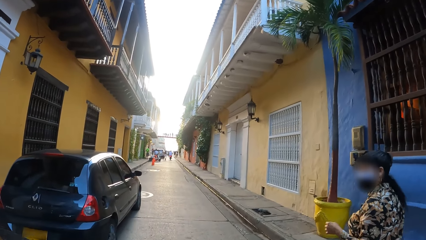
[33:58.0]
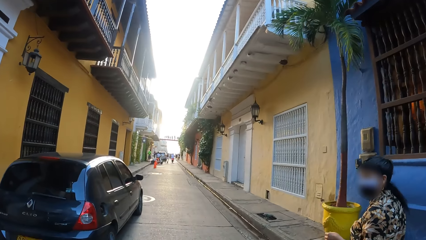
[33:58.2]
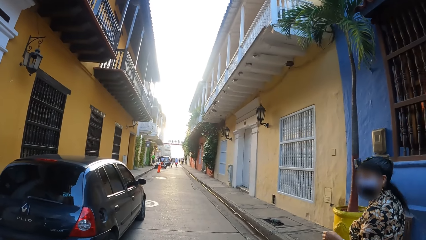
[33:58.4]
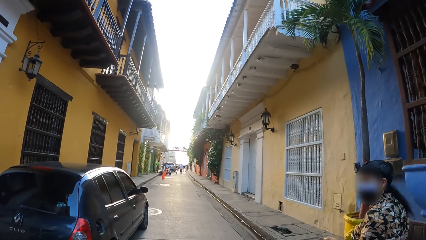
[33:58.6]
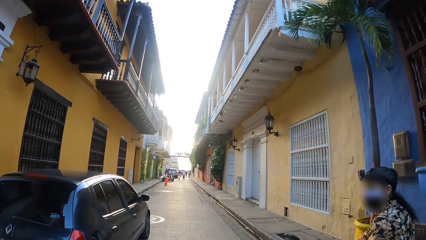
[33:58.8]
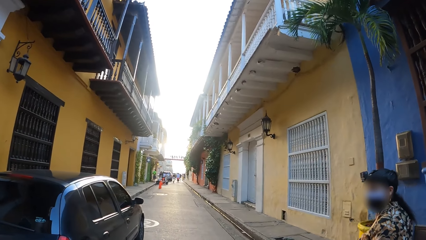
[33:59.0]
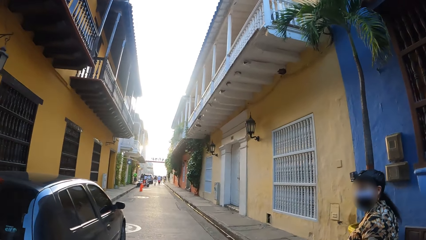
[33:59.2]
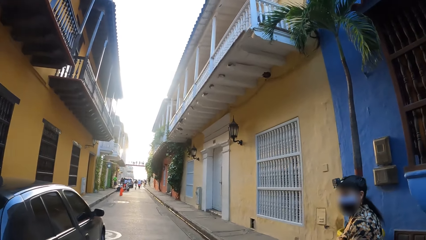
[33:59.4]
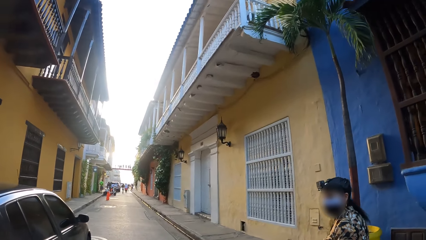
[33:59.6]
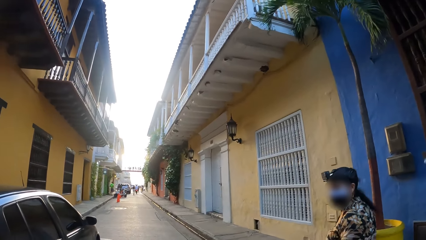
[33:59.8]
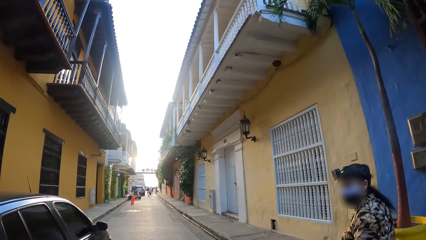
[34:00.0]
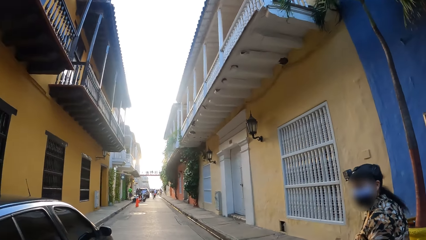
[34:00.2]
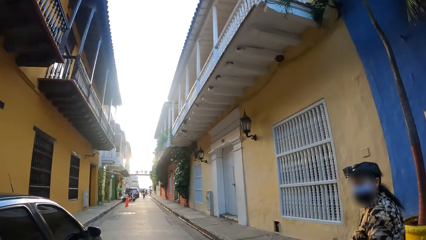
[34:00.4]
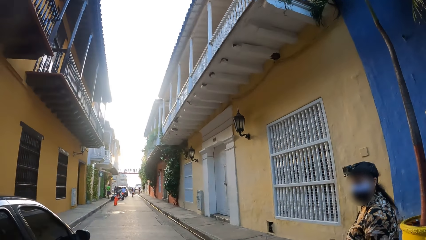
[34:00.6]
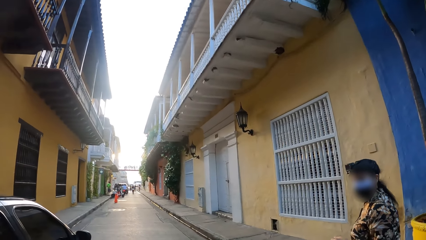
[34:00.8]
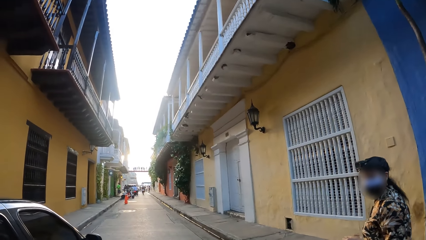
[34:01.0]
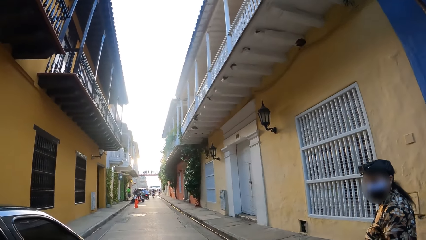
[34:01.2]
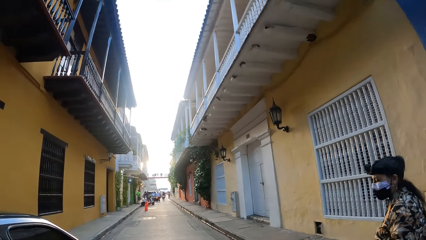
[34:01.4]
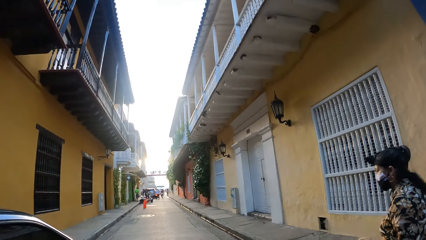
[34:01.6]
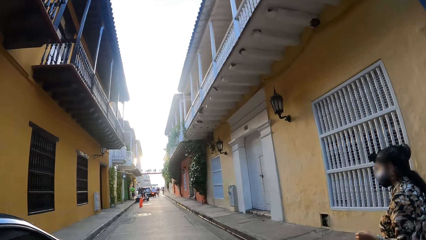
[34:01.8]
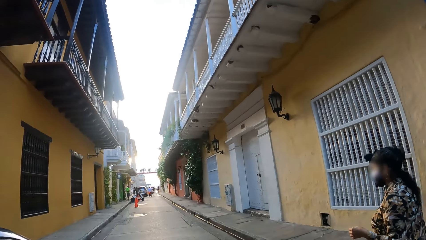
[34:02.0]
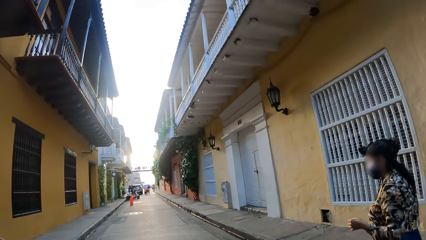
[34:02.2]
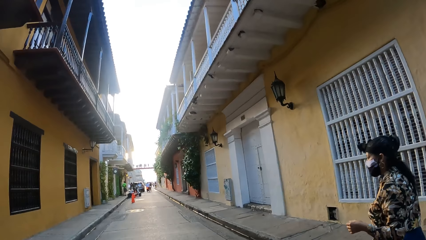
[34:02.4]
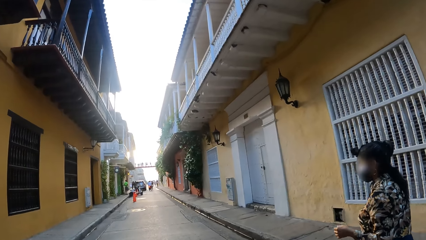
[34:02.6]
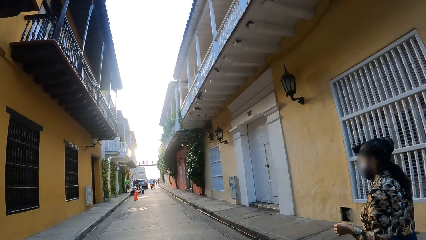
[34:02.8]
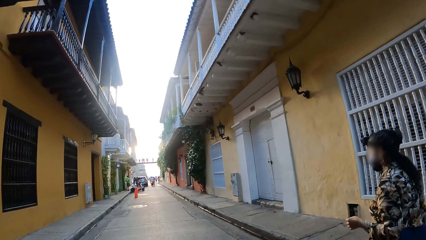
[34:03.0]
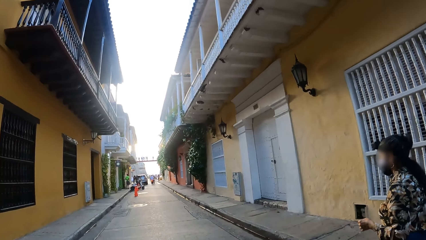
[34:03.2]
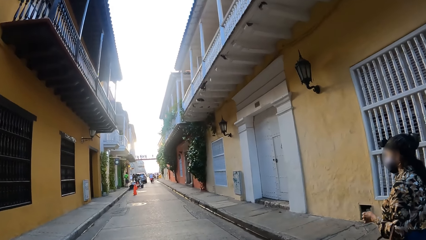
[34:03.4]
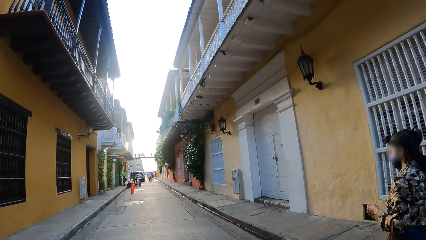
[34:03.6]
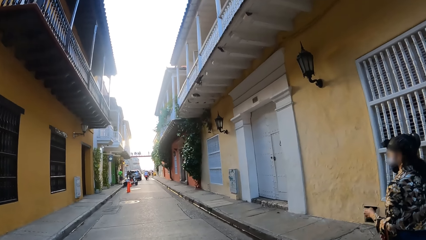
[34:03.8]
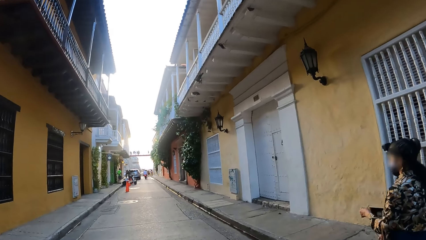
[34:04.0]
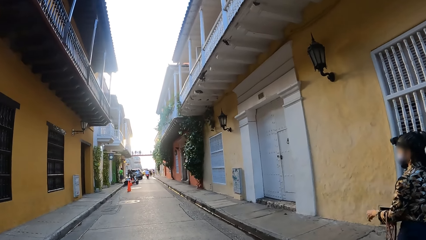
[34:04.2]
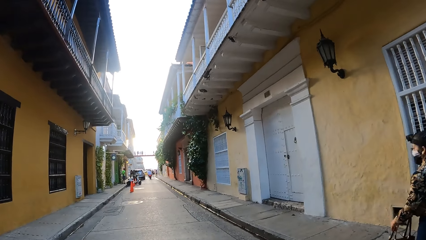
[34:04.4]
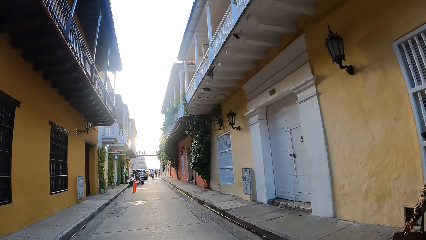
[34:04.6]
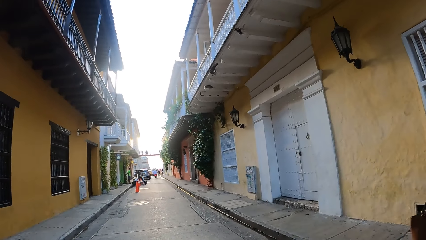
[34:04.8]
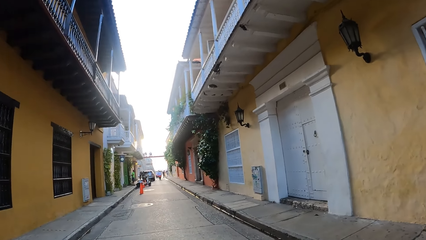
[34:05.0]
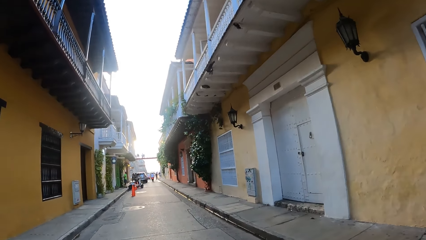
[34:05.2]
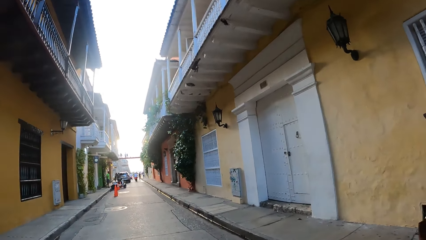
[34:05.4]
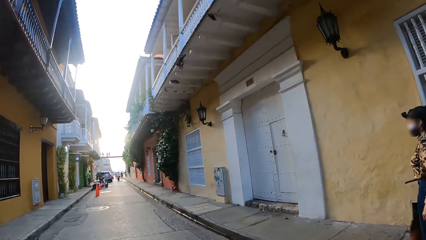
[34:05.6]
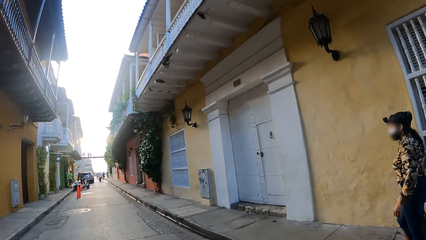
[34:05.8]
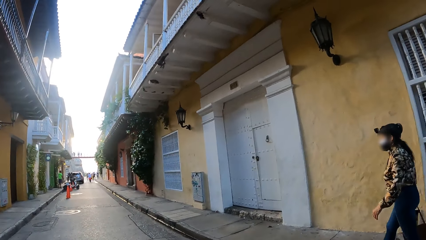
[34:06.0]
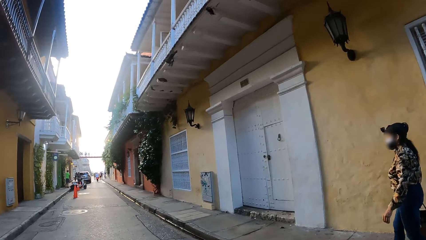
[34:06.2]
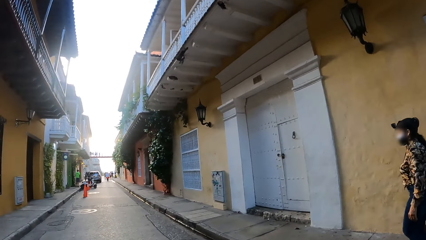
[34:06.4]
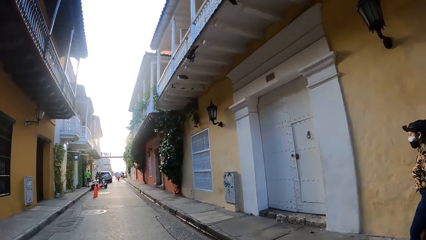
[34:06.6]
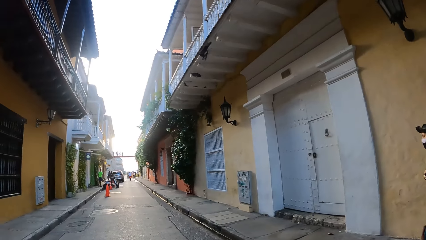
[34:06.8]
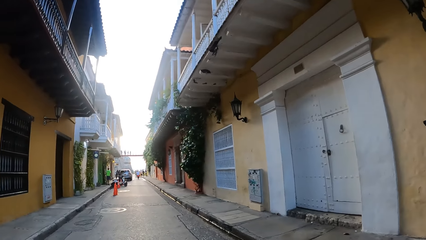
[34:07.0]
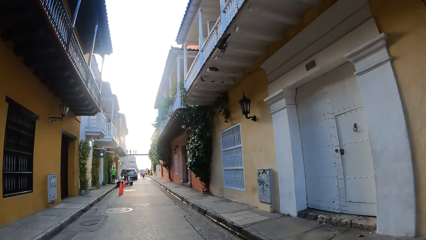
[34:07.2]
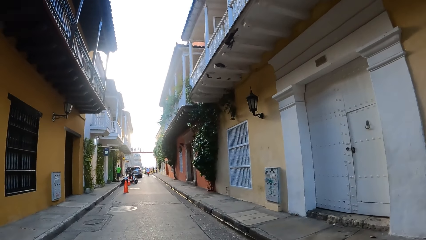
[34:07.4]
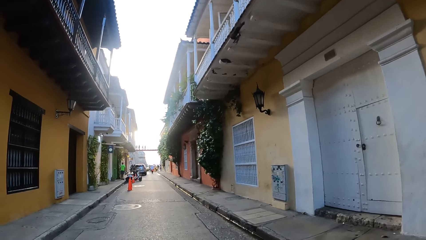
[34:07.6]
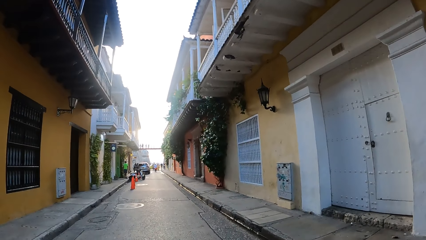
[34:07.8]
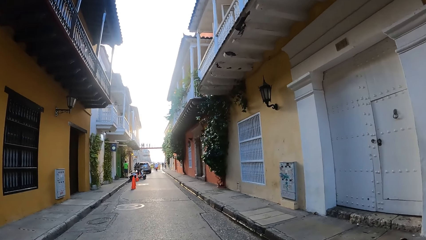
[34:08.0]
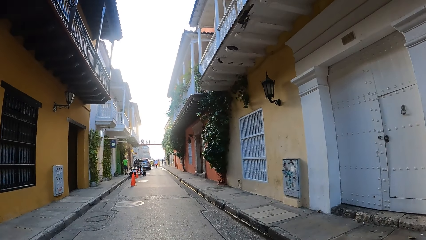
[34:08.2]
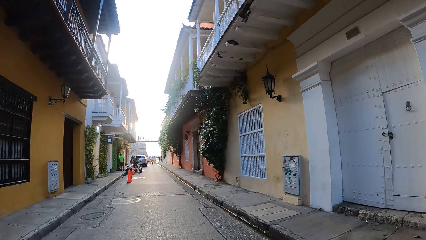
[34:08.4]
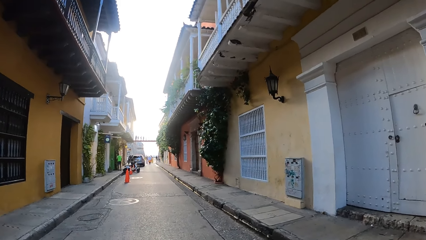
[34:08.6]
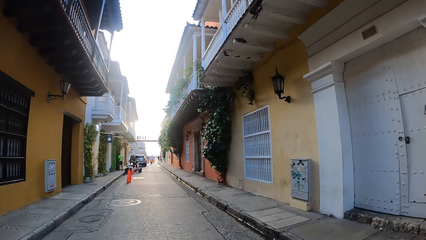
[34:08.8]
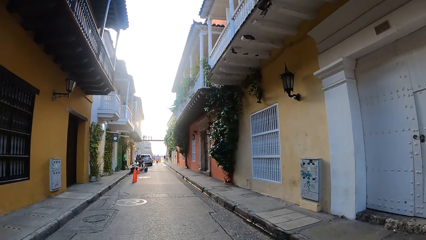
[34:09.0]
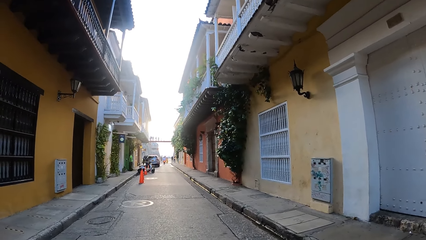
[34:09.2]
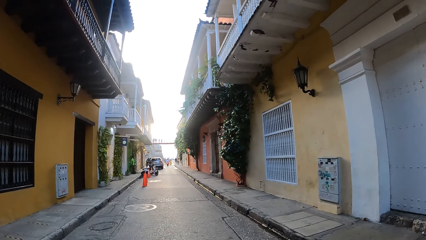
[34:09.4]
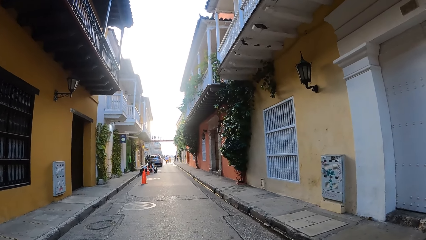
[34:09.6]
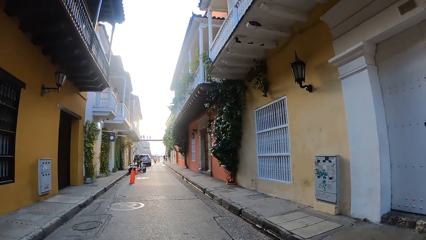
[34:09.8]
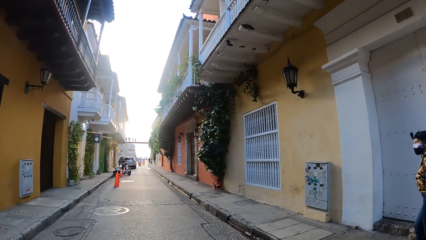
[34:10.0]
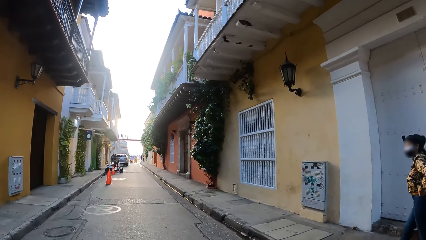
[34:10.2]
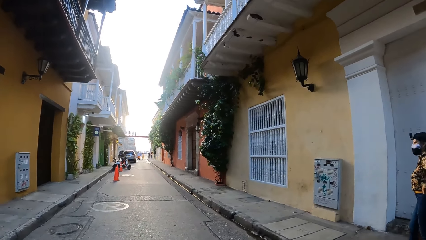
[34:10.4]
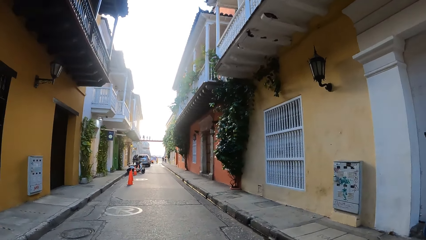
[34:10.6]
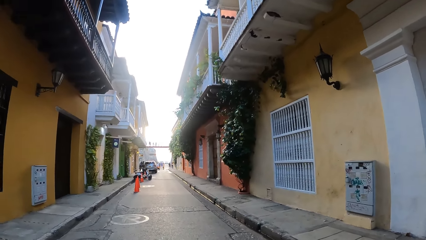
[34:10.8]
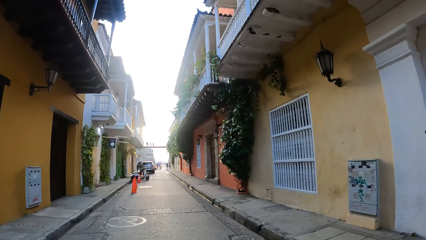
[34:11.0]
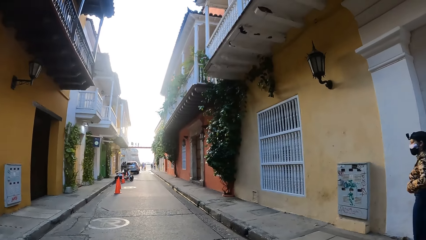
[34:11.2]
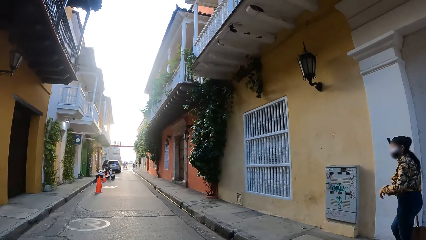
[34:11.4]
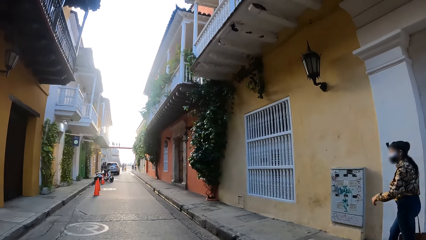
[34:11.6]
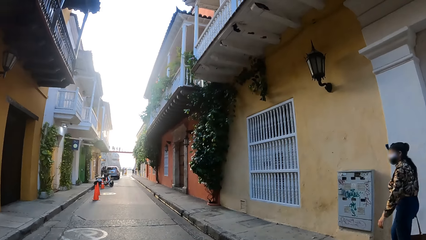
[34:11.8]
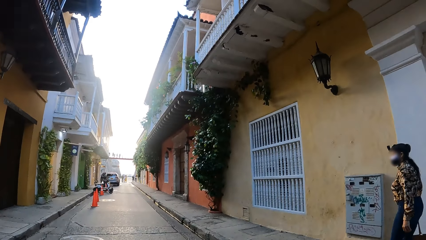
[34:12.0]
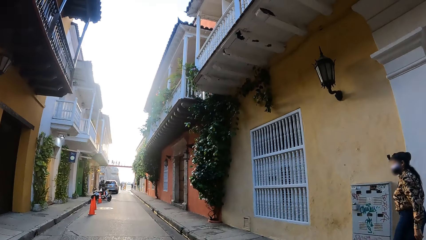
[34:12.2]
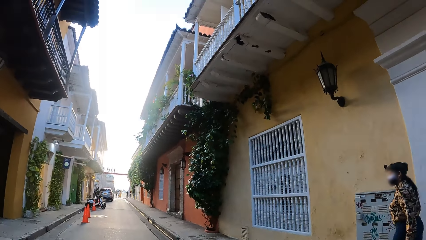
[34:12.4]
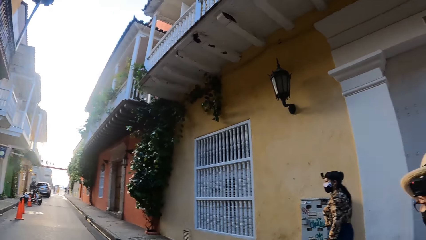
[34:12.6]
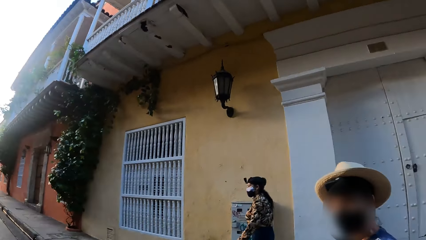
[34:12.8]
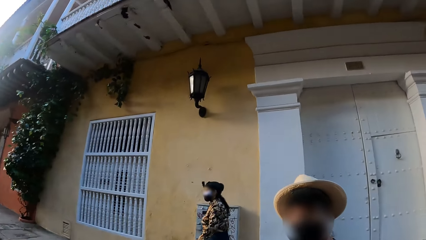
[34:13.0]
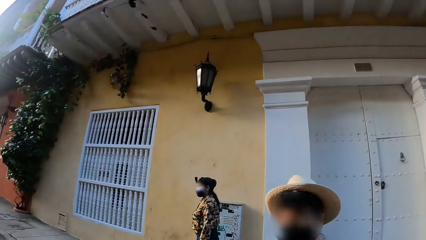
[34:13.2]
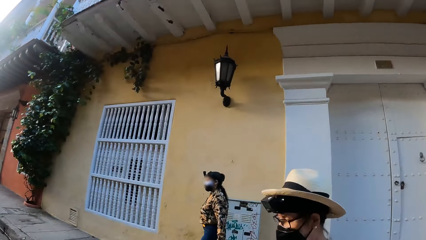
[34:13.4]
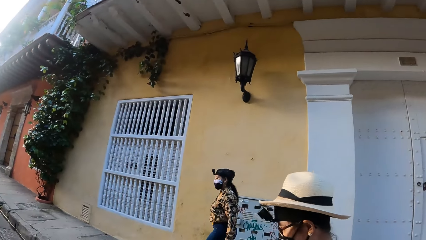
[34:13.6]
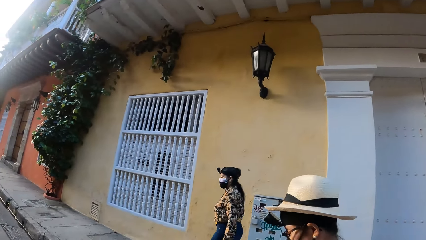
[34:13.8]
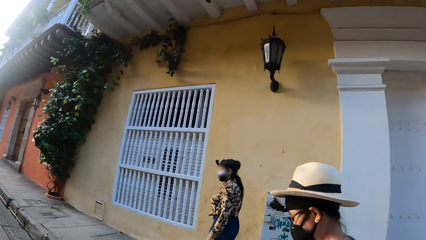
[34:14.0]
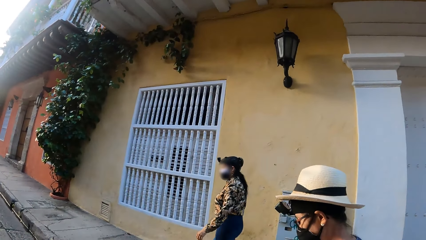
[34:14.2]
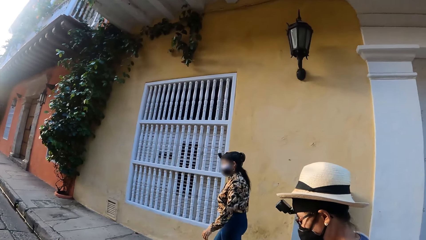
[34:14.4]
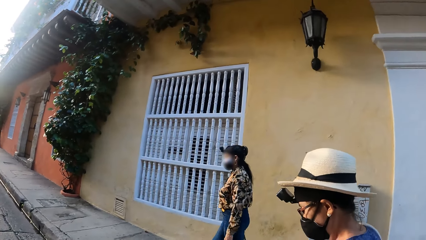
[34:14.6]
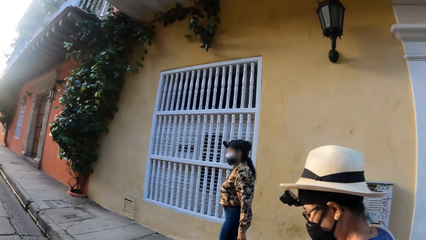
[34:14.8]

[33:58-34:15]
A woman converses with the camera wearer. The camera wearer walks around the street.
